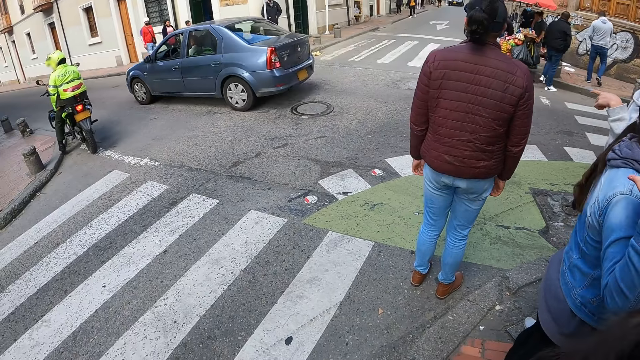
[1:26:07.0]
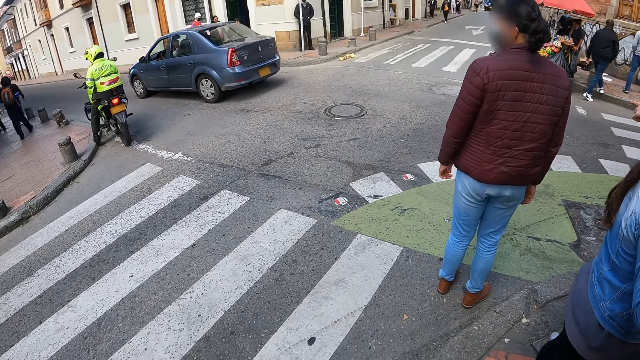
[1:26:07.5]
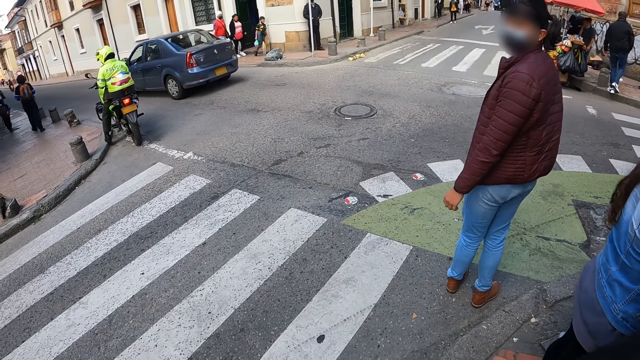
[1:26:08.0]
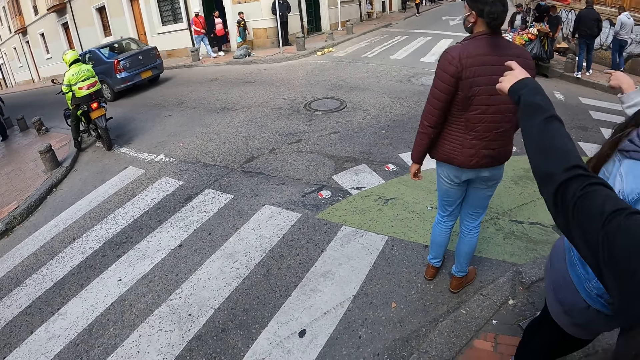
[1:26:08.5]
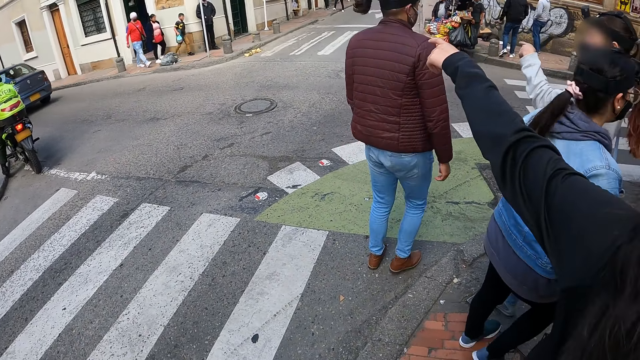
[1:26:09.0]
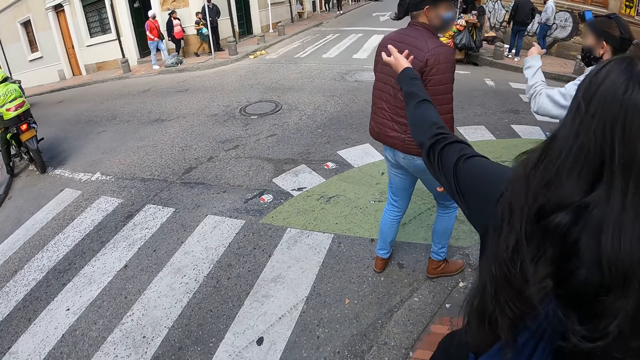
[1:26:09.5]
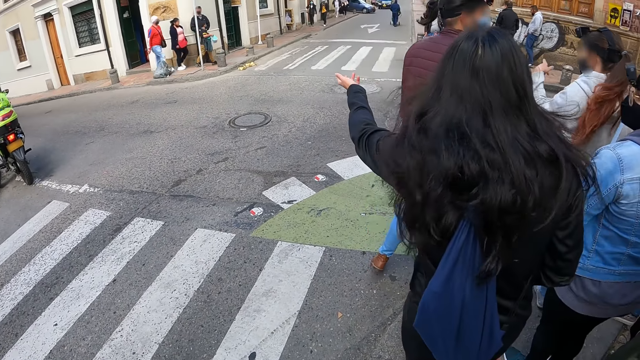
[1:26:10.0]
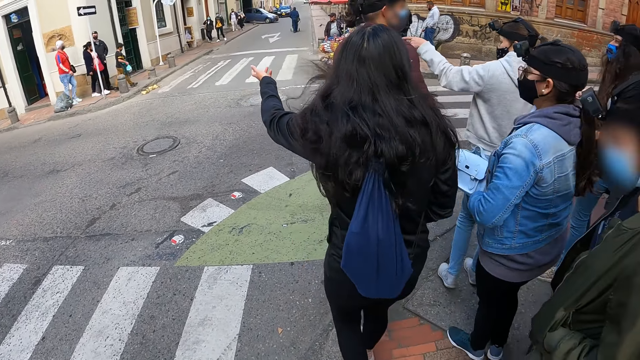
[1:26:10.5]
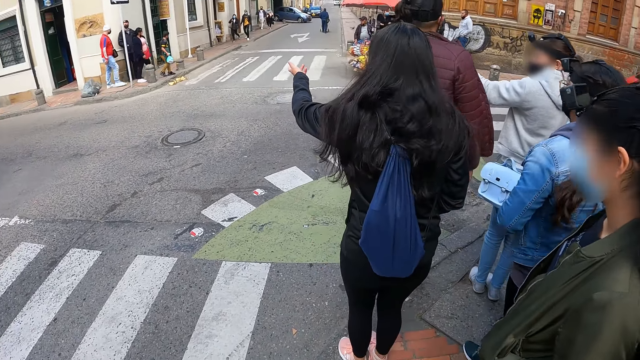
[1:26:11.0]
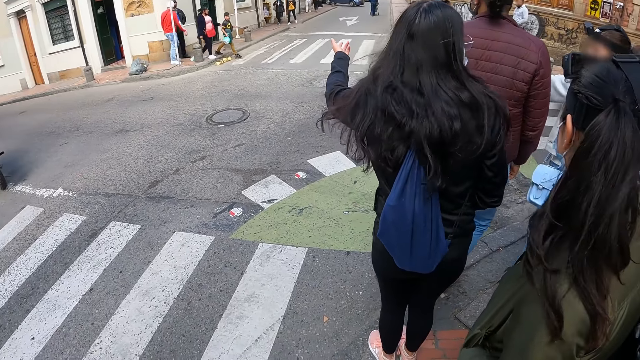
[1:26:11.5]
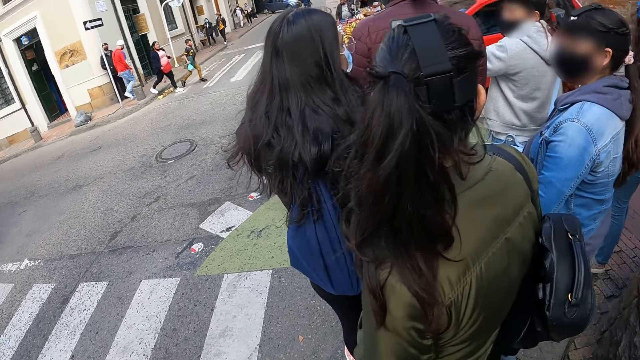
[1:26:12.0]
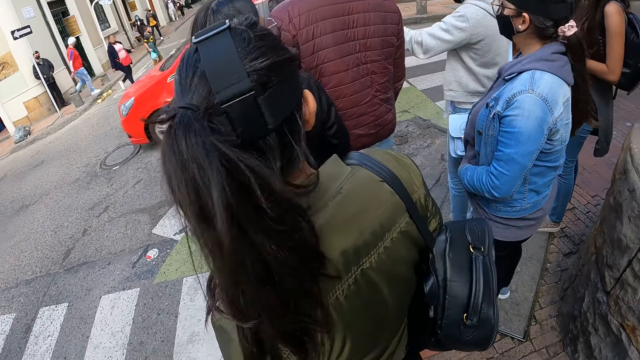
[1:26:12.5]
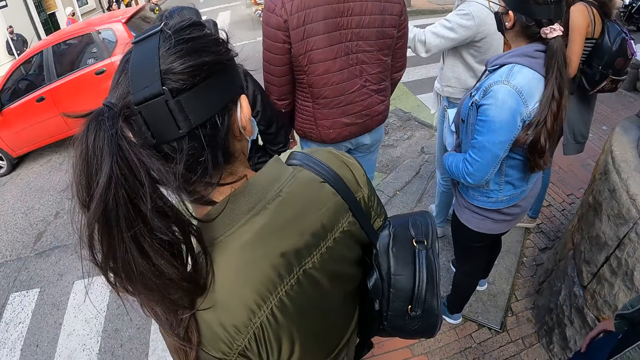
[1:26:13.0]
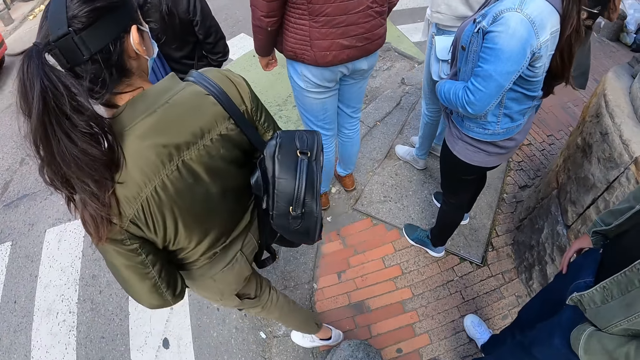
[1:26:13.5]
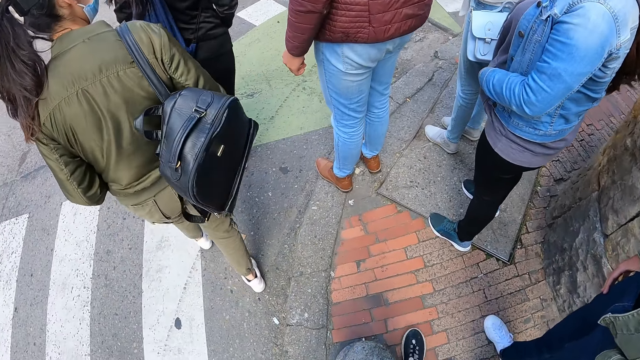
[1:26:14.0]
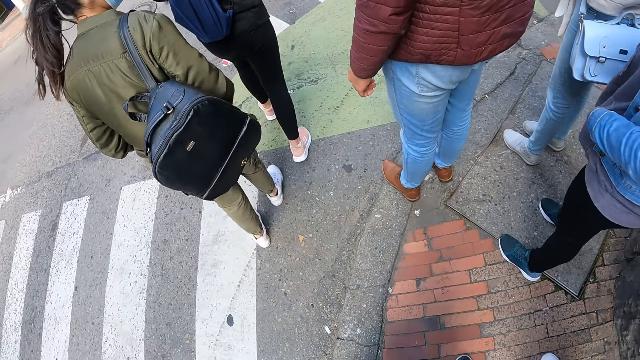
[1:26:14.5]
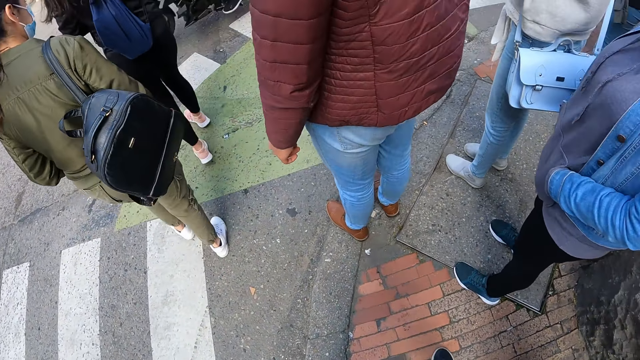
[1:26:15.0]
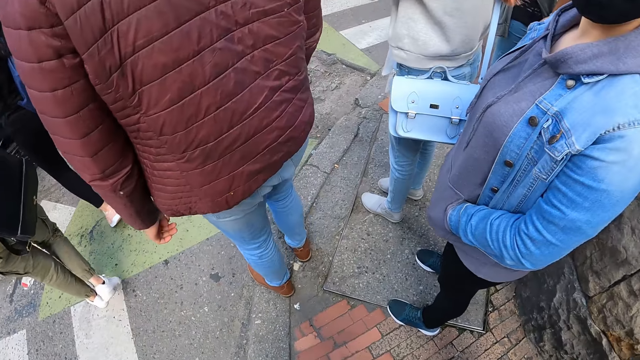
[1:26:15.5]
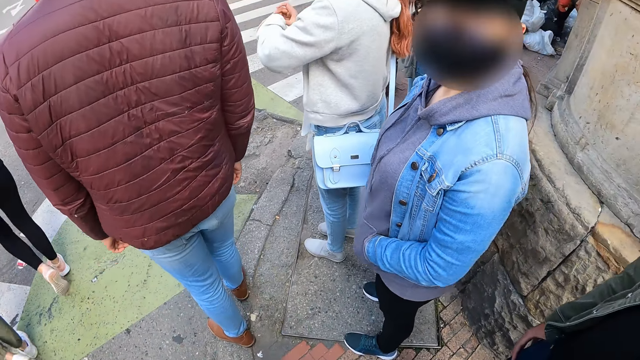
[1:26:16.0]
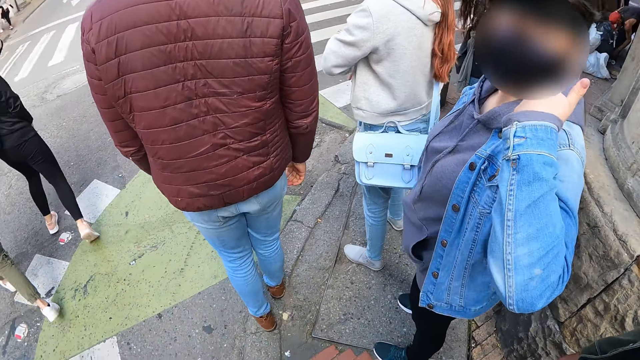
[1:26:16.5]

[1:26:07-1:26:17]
A lady gestures out with her hand. The camera wearer looks around the road.

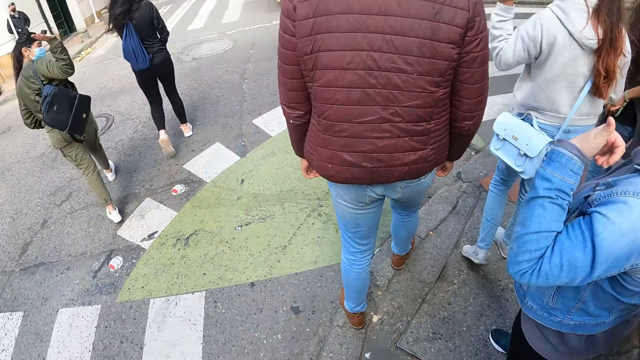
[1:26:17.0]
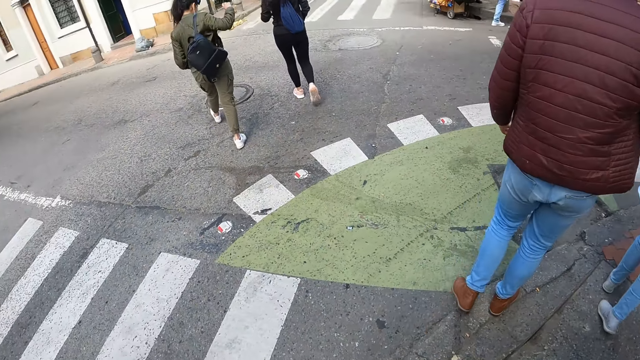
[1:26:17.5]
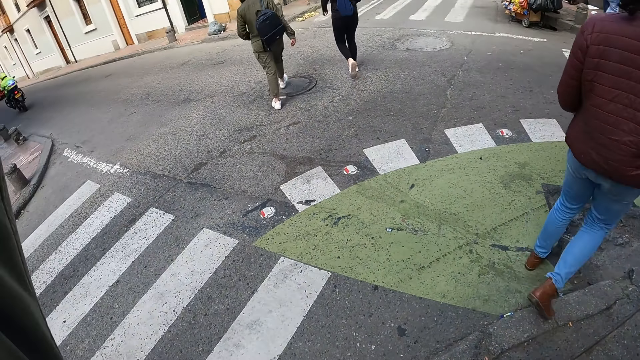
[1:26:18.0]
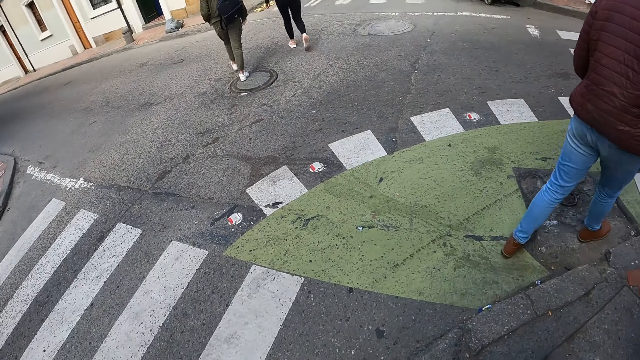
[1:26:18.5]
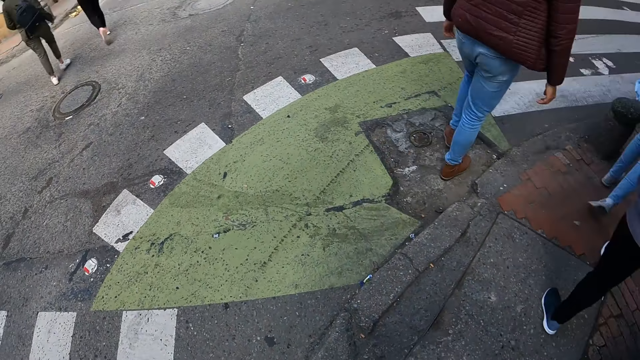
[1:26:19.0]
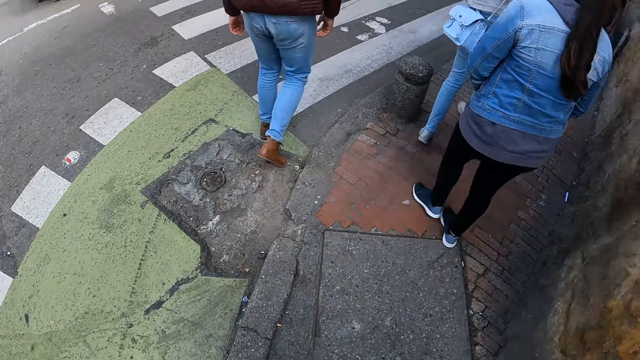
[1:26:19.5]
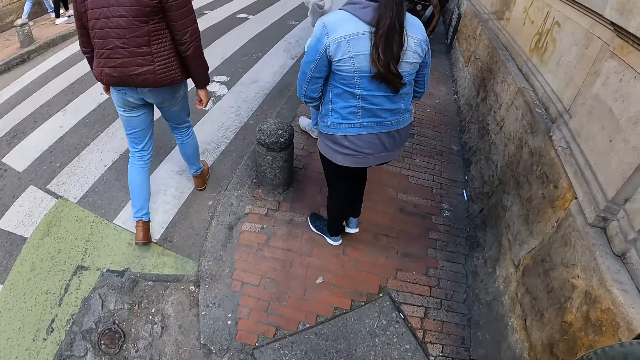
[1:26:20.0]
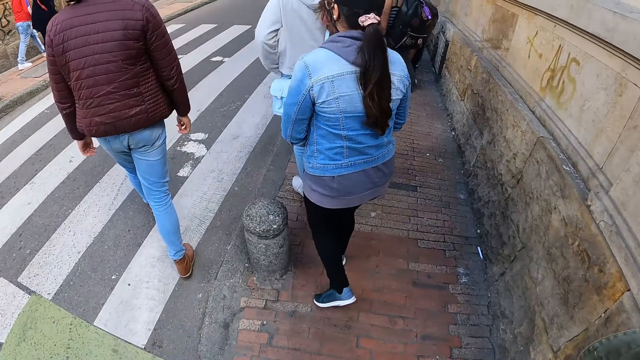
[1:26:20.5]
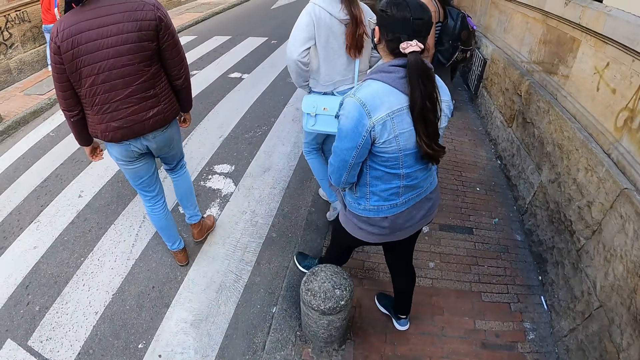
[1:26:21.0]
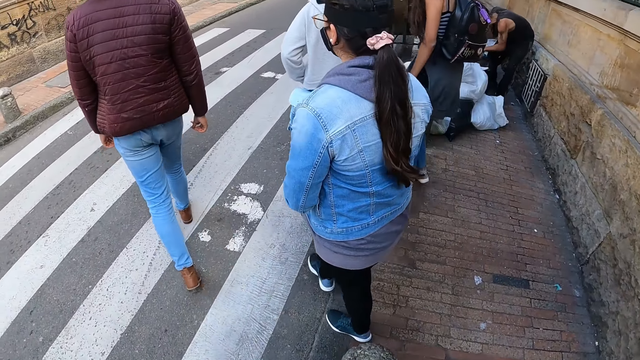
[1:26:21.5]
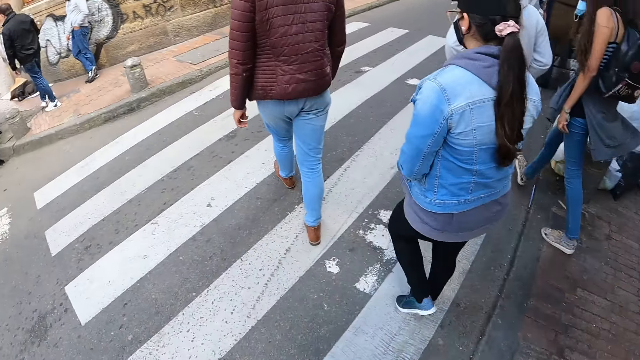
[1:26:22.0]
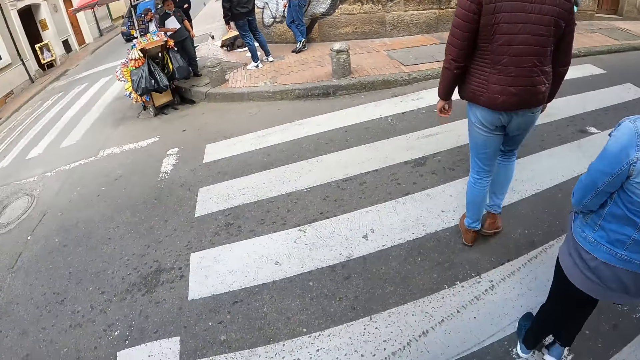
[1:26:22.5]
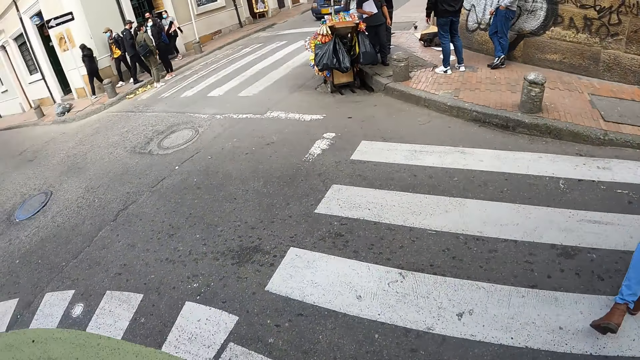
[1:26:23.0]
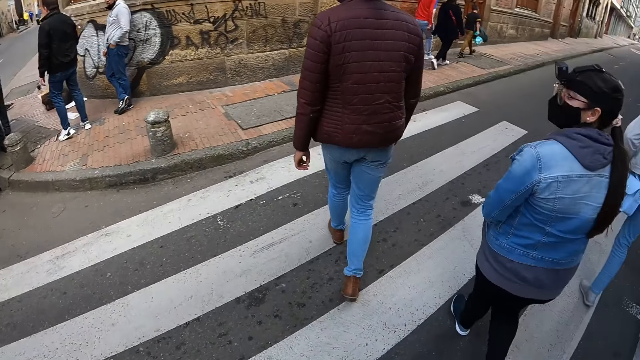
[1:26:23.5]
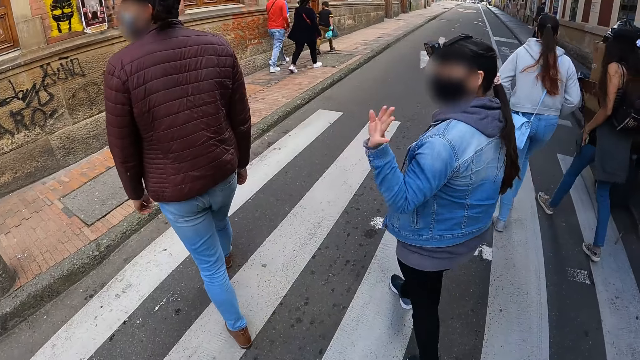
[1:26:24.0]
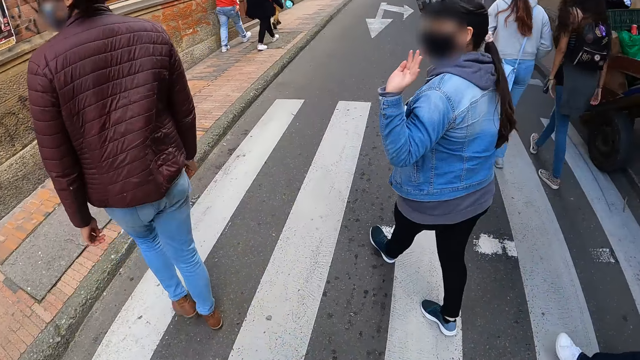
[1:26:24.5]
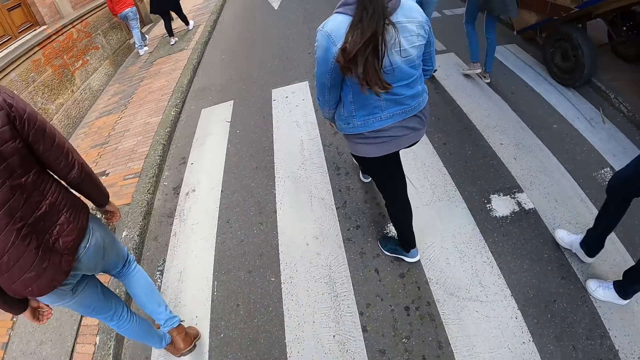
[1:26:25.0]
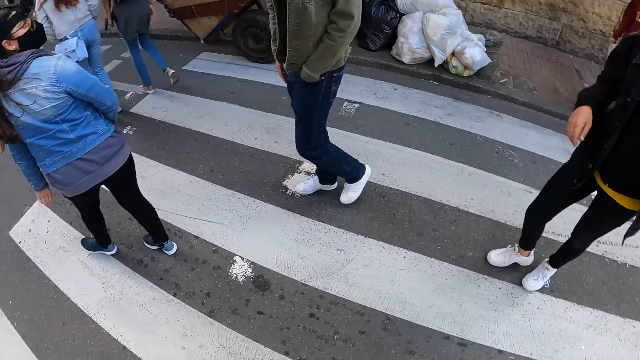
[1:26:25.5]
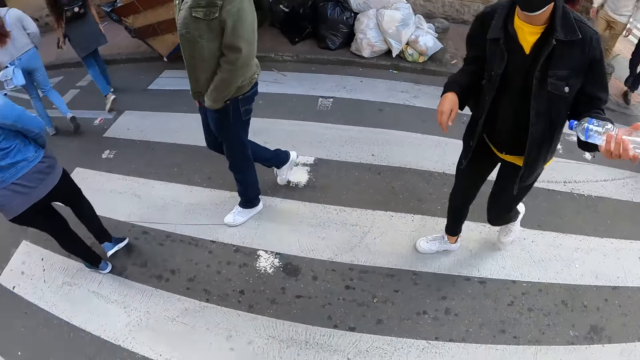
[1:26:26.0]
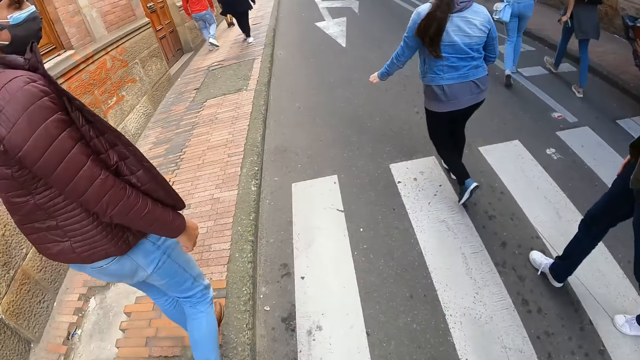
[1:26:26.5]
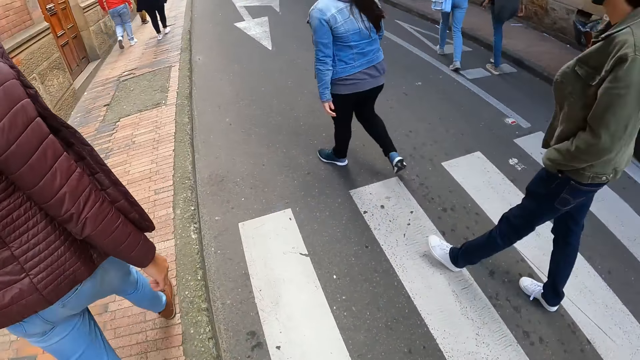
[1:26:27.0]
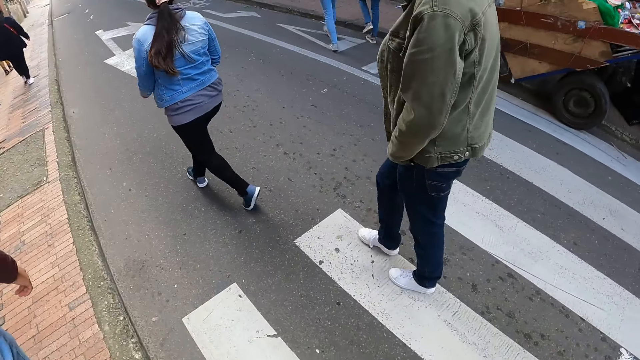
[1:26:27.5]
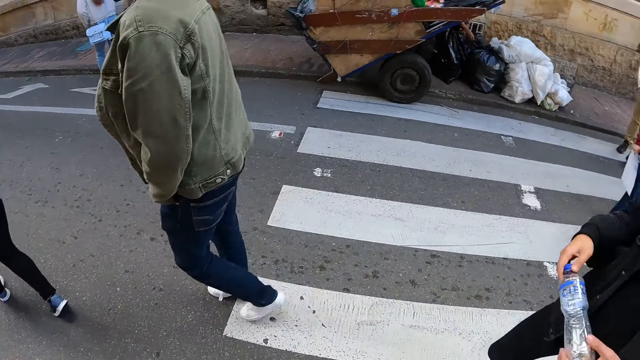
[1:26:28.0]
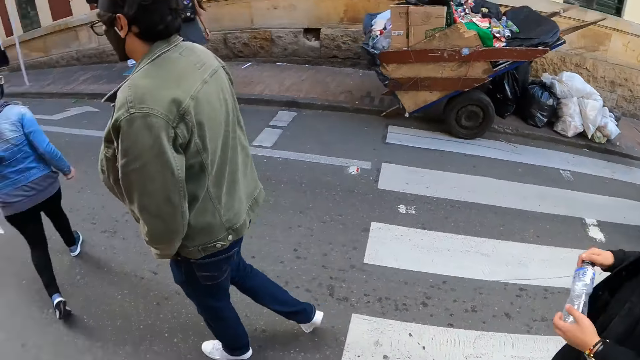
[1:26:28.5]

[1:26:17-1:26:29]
The camera wearer raises his left hand. He looks around the road. He walks along the road. He looks around.
